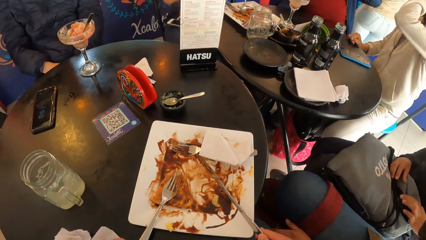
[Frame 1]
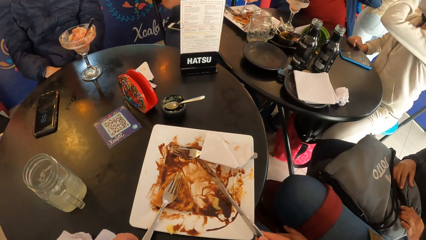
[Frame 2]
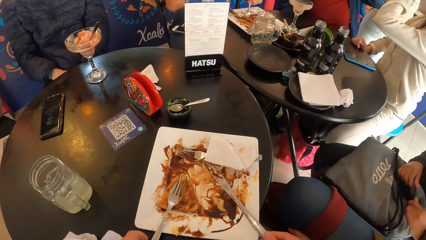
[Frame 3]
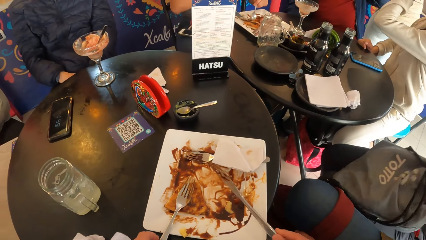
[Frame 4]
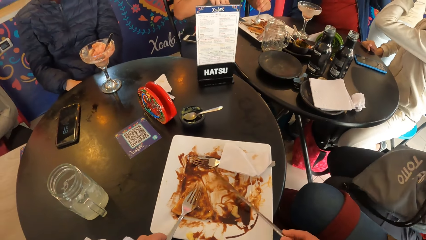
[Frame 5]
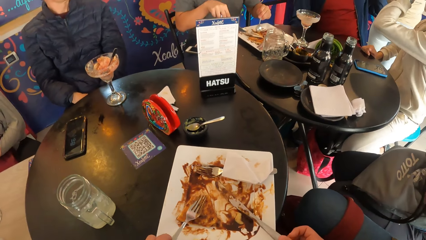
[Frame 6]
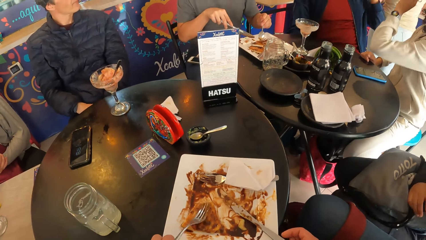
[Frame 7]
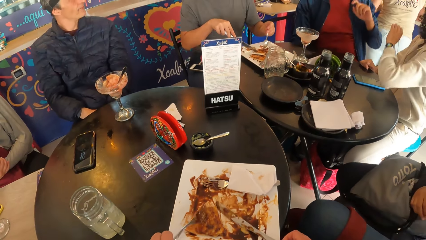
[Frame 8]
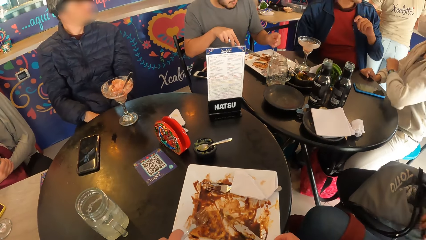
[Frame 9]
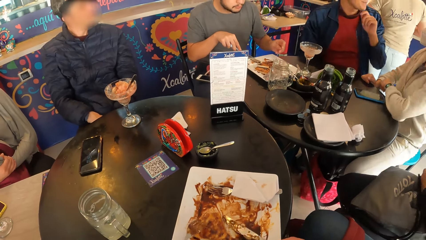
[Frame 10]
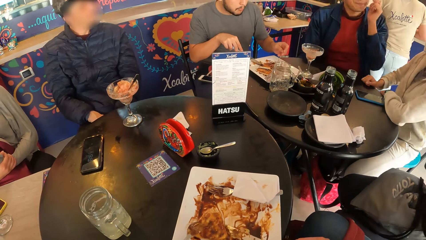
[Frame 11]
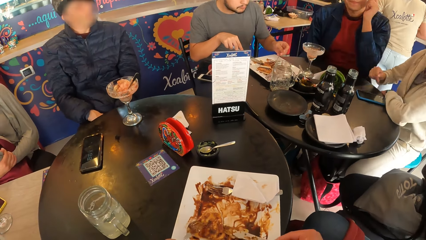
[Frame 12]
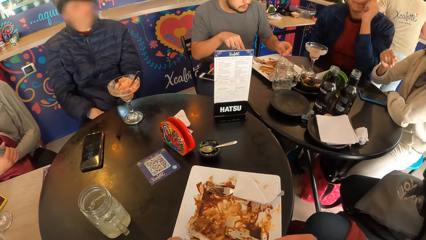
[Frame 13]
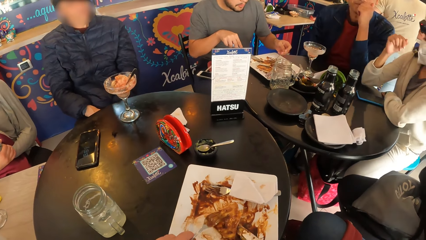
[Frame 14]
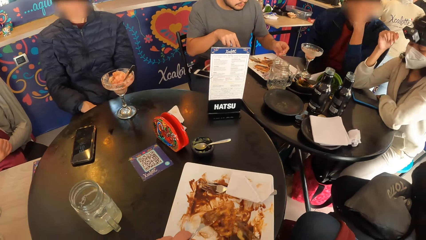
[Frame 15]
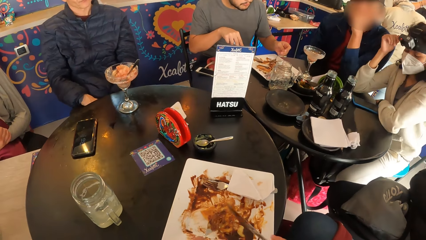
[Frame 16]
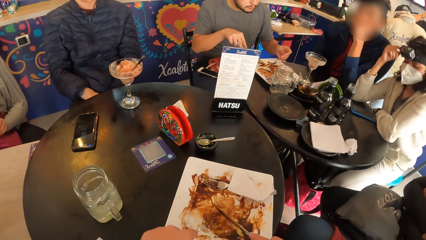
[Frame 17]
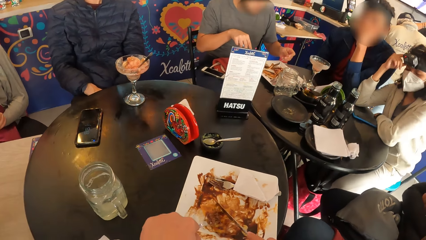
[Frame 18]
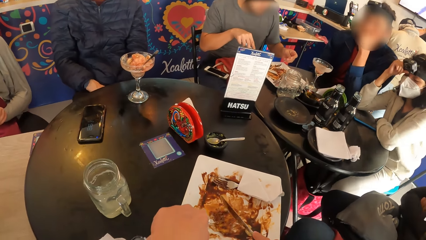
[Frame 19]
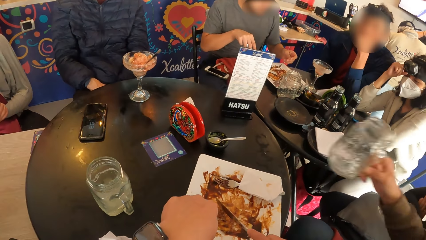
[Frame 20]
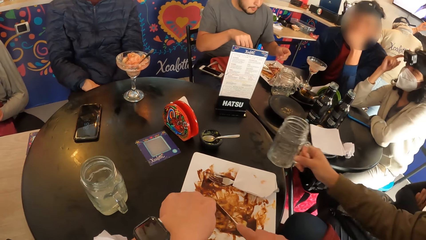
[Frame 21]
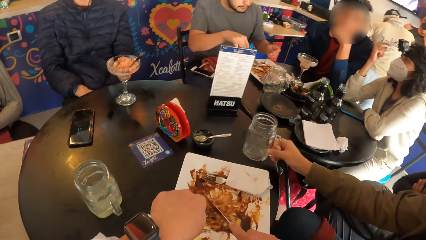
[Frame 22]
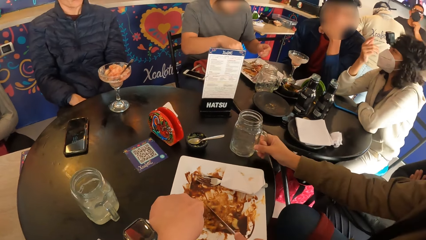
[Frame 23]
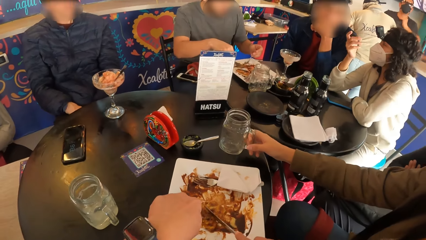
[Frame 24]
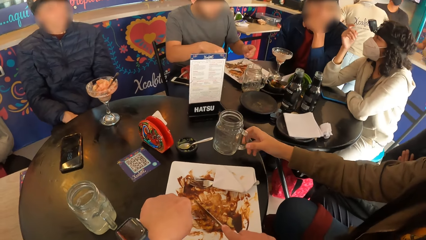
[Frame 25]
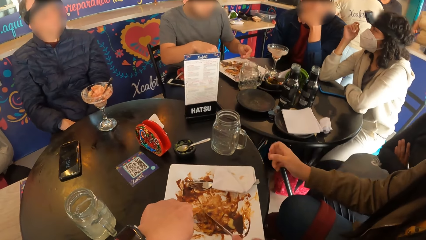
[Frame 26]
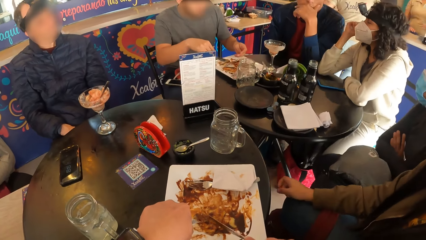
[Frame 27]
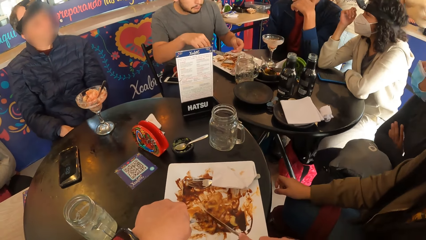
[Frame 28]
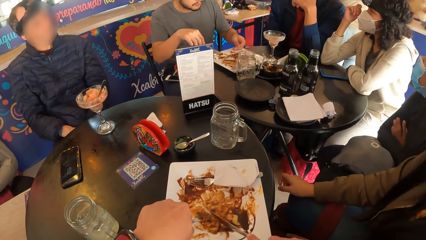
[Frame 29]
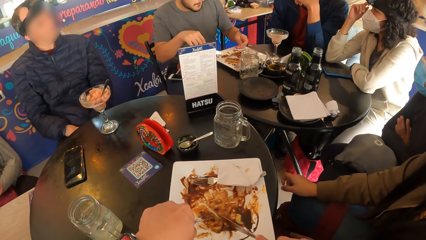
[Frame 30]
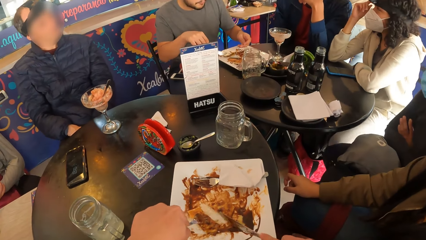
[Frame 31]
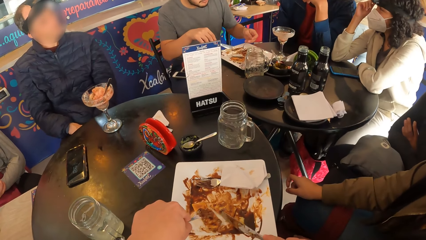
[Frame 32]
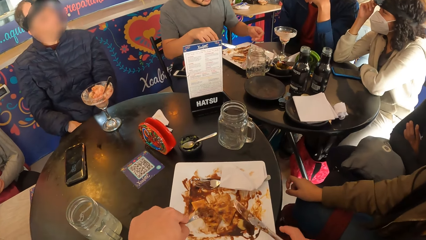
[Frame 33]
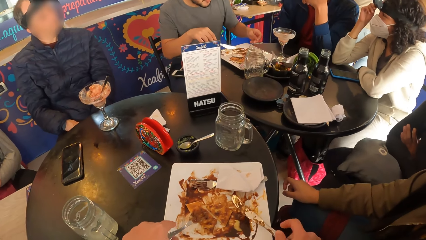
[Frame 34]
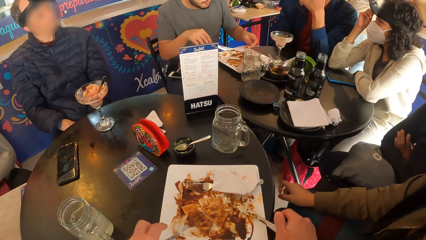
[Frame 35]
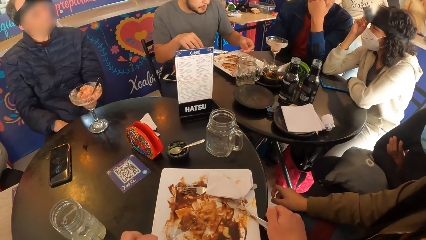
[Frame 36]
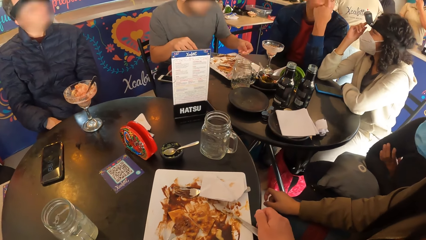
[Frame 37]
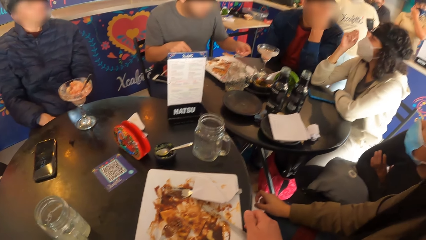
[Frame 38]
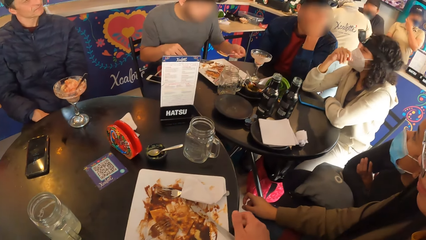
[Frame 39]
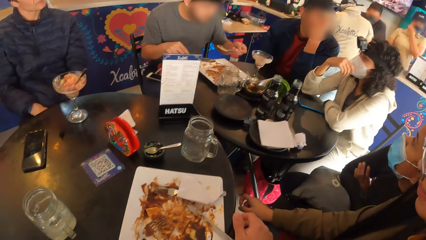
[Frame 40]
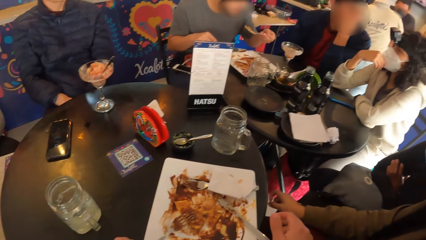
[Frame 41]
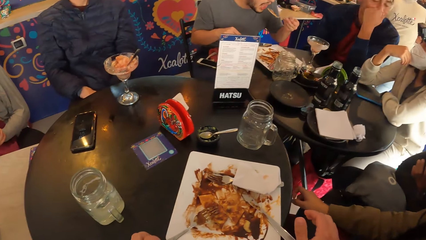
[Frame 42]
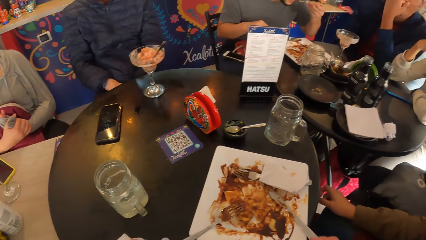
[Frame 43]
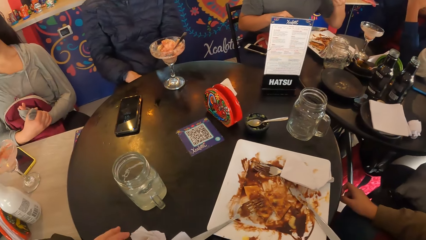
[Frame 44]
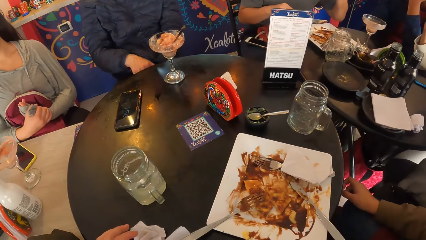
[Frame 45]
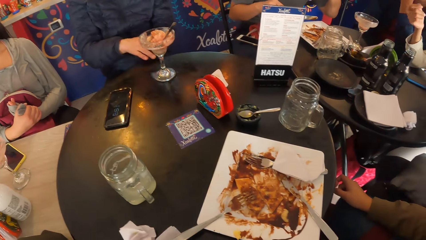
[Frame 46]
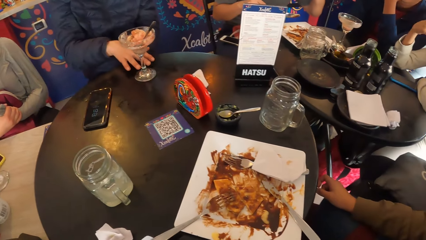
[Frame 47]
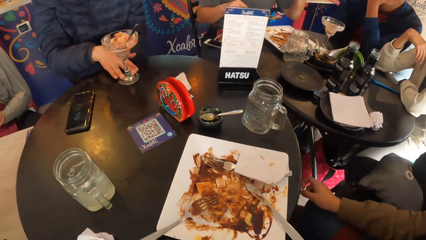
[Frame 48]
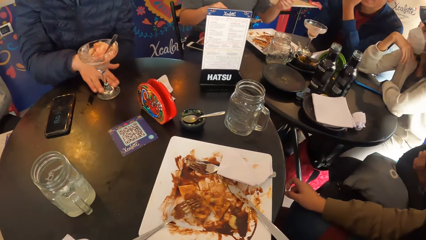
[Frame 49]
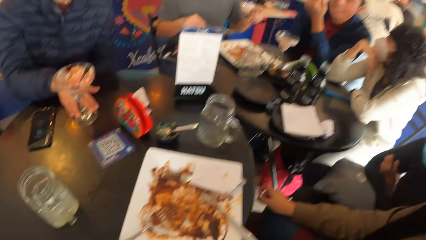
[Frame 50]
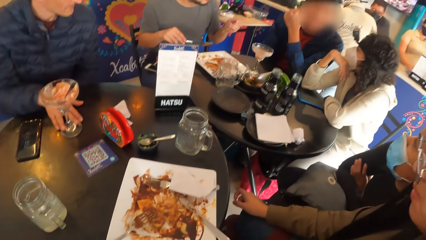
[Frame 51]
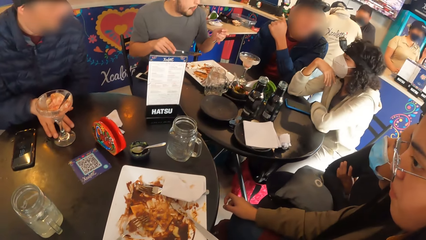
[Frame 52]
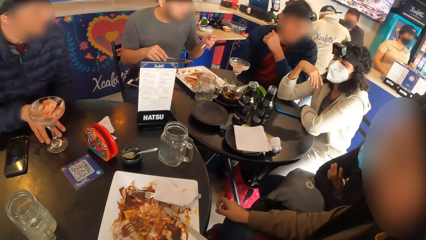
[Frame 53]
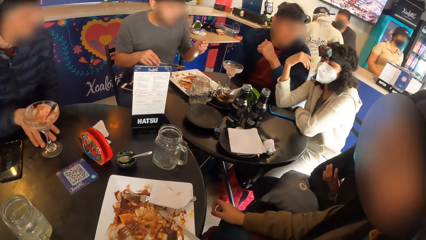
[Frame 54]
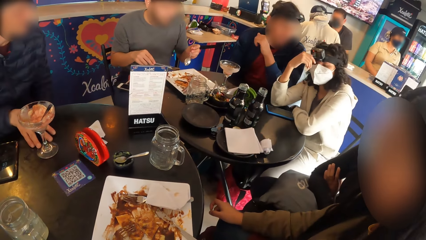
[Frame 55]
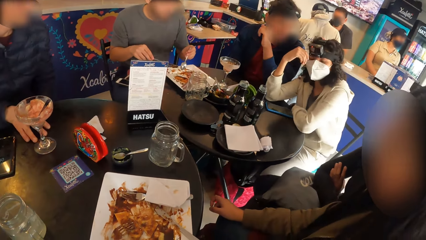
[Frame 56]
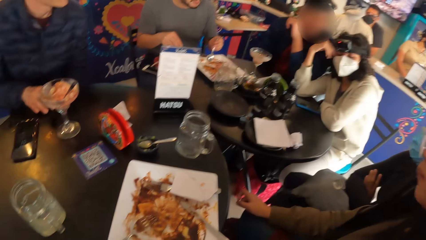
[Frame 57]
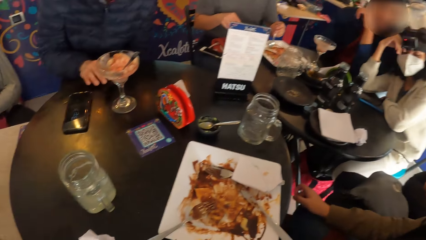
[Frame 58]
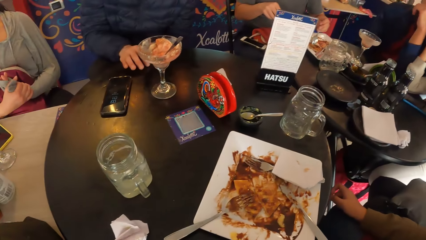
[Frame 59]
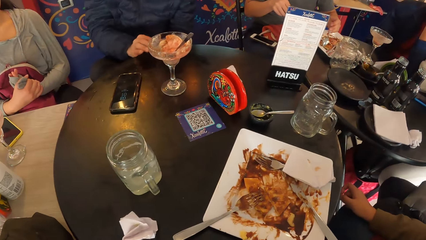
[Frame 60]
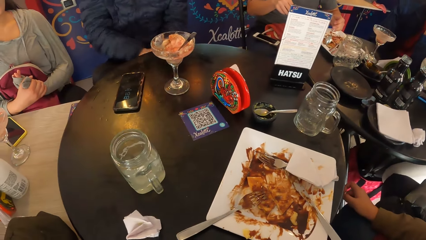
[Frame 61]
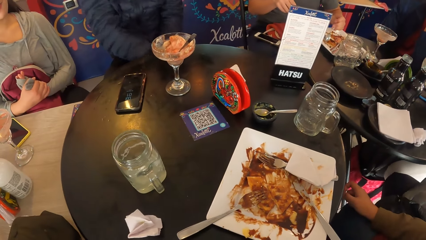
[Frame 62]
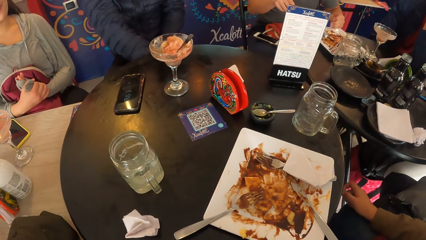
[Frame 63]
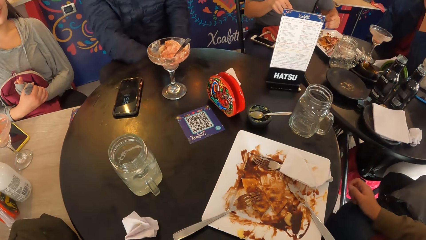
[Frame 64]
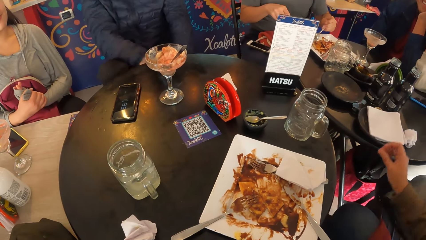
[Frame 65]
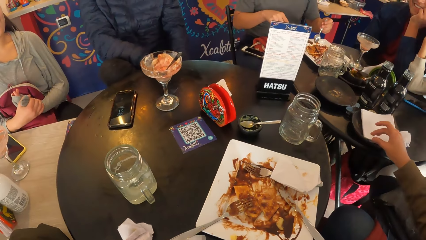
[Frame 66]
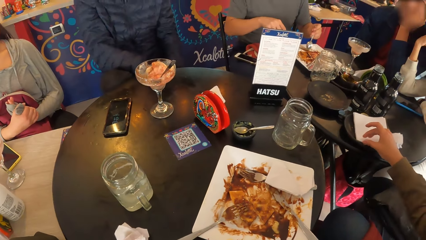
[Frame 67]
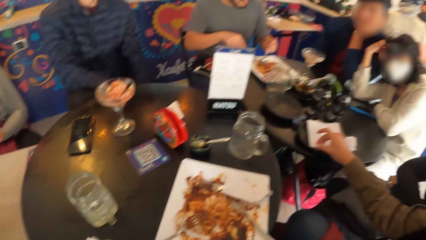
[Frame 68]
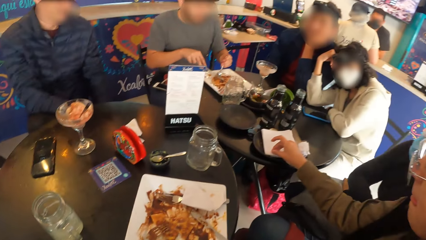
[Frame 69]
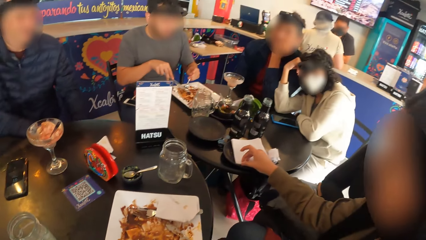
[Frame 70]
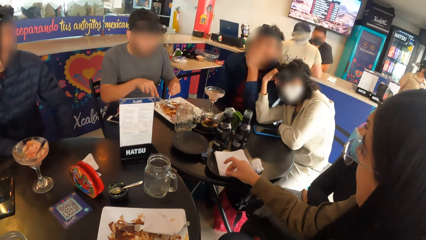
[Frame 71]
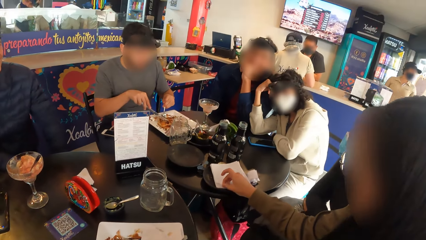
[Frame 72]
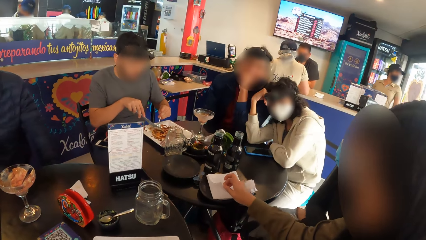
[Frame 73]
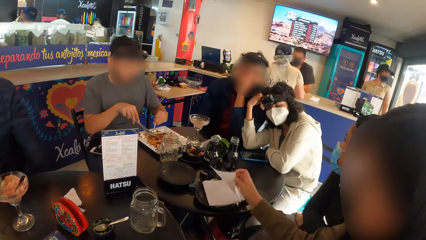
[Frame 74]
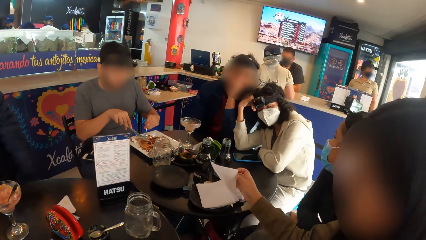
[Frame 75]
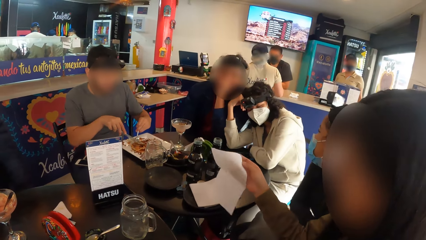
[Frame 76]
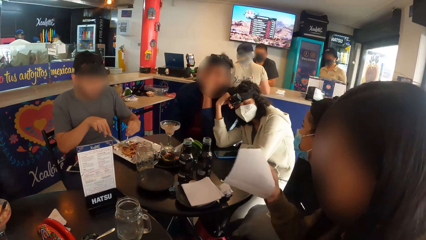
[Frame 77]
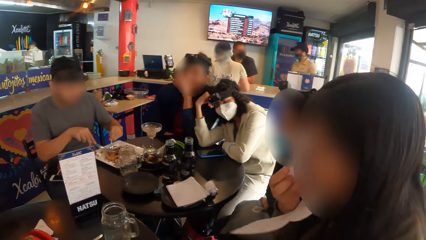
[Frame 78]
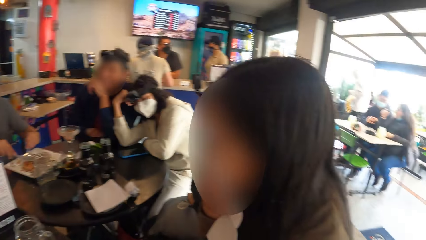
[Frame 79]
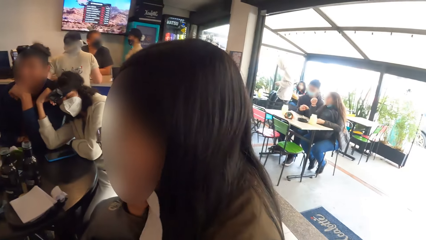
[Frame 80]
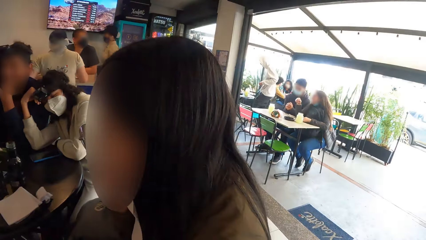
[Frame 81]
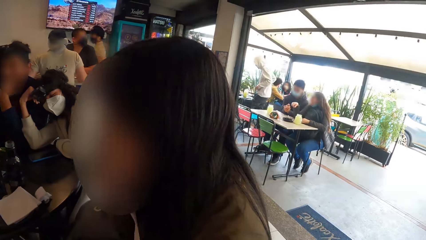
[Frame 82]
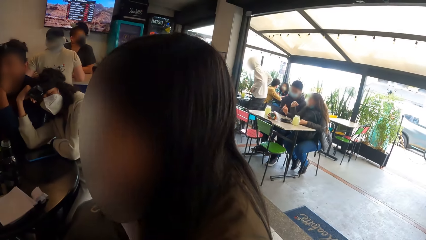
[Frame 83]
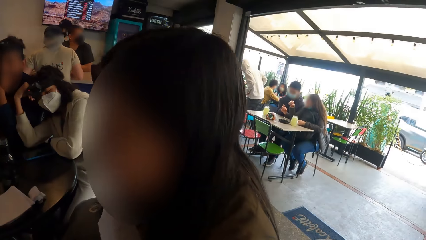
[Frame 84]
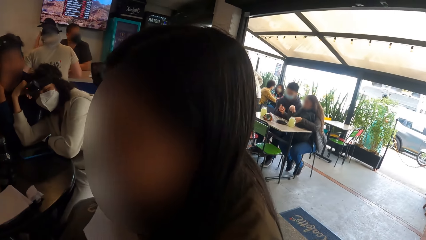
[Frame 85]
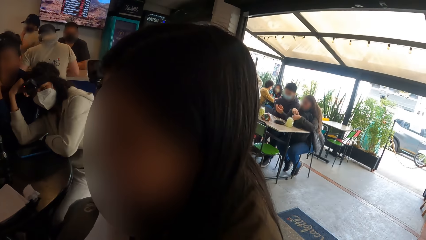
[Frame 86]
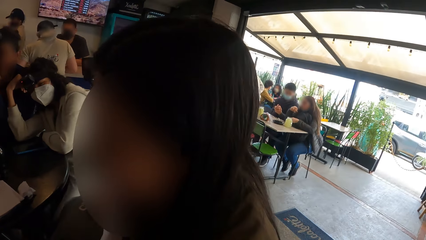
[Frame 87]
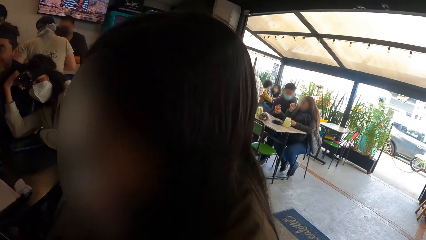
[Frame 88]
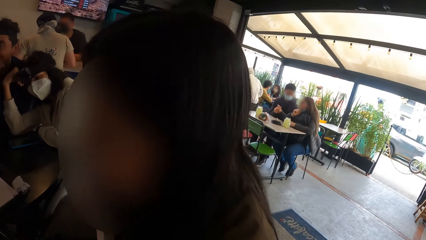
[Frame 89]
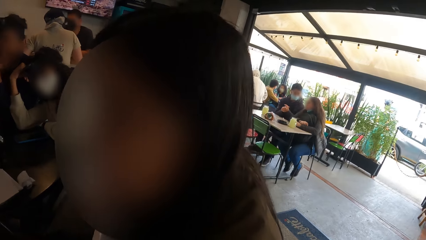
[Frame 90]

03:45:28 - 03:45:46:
A man chops chicken in the plate on the table with the knife in his right hand and the spoon in his left hand. A woman adjusts a bag on her laps with both hands. The camera wearer moves the knife on the plate and picks up a fork in the plate on the table with his left hand. Another woman lowers her left hand on the table. The camera wearer holds down a chicken in the plate with the fork in his left hand. The first man loads the spoon in his left hand with chicken from the plate. The camera wearer cuts the chicken in the plate with the knife in his right hand. A third woman lowers the cup in her right hand on the table. The second woman interacts with another man. The second woman gesticulates with her right hand. A woman places a plate on the table. The camera wearer drops the knife in his right hand on the plate and drops the fork in his left hand on the plate. The second woman adjusts a facemask on her face with her right hand. The first man puts the chicken in the spoon in his left hand in his mouth. The second woman gesticulates with her right hand. A third man adjusts the cap of parfait on the table with his right hand. The second man slightly elbows the second woman with his left arm. A man moves a glass on the table. The second woman leans on the second man. The first man chops the chicken in the plate on the table with the knife in his right hand and the spoon in his left hand. The camera wearer looks around. The third woman picks up a serviette on the table with her right hand. The first man interacts with the second man. The third woman cleans her mouth with the serviette in her right hand. The camera wearer interacts with the third woman. The third woman interacts with a fourth woman and the first woman.
